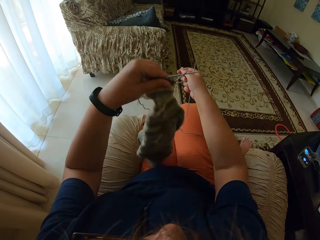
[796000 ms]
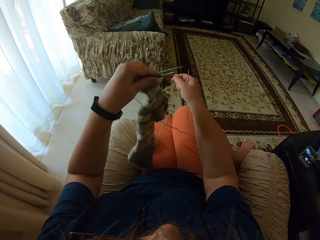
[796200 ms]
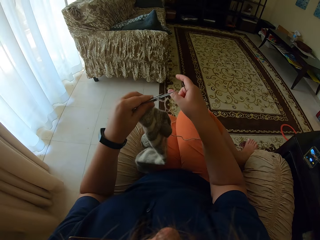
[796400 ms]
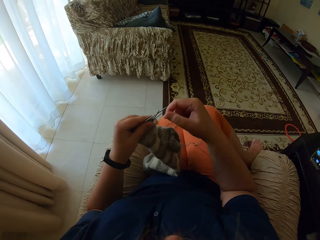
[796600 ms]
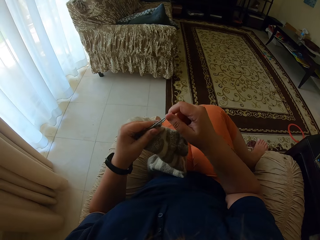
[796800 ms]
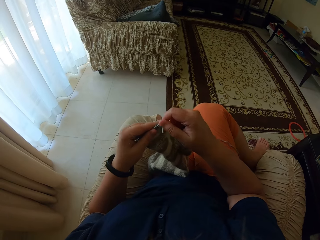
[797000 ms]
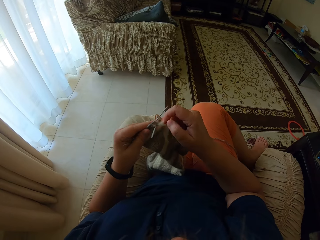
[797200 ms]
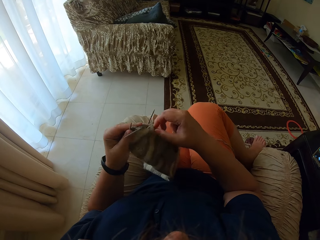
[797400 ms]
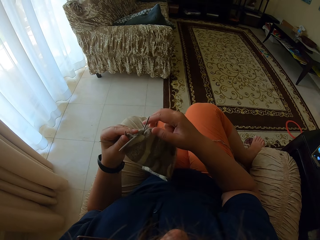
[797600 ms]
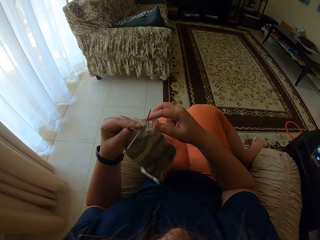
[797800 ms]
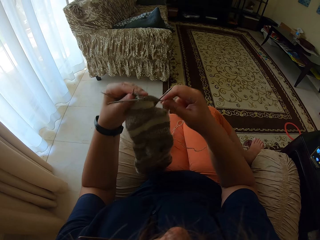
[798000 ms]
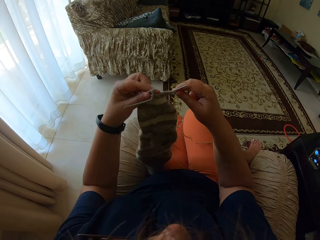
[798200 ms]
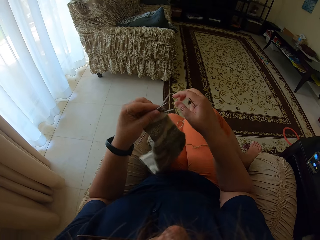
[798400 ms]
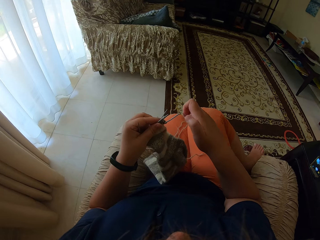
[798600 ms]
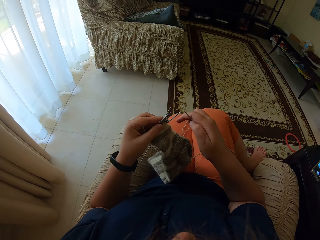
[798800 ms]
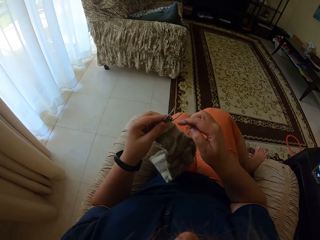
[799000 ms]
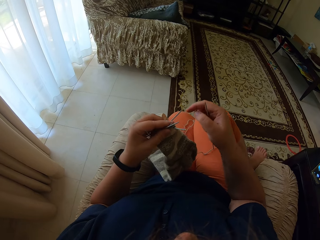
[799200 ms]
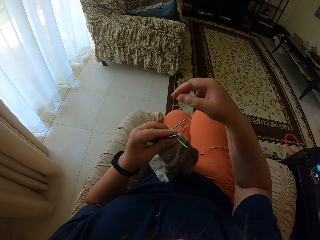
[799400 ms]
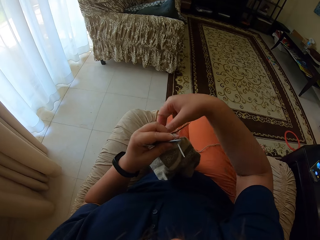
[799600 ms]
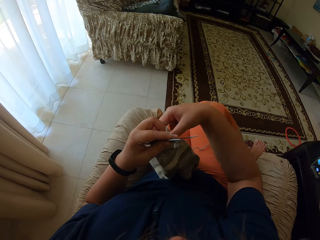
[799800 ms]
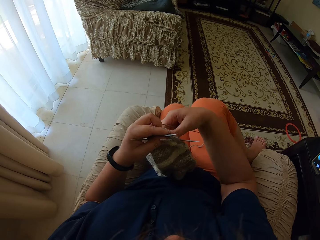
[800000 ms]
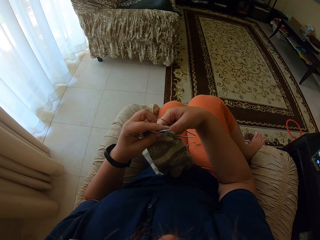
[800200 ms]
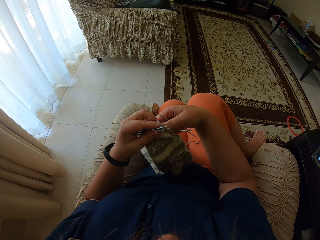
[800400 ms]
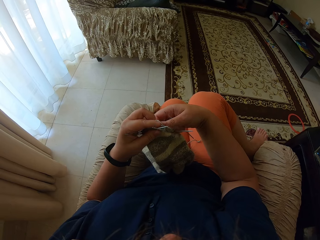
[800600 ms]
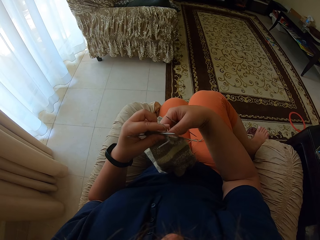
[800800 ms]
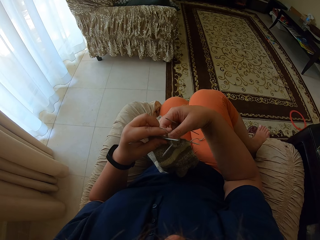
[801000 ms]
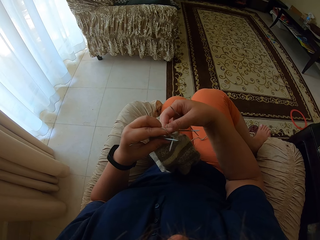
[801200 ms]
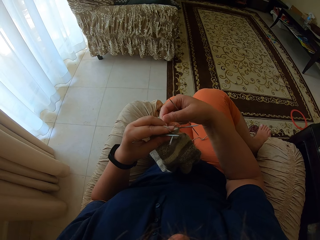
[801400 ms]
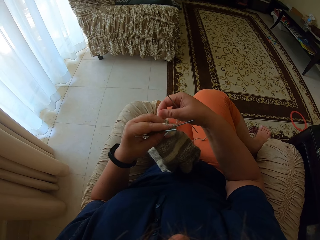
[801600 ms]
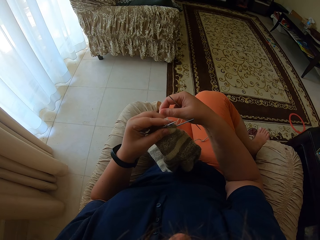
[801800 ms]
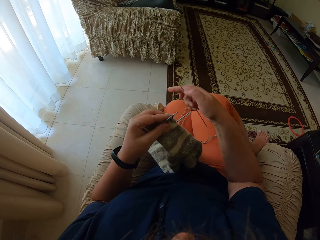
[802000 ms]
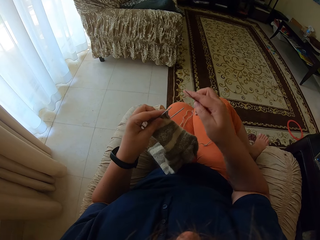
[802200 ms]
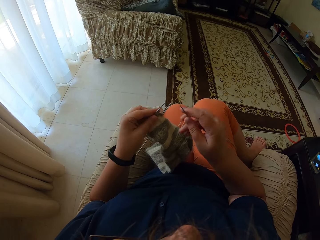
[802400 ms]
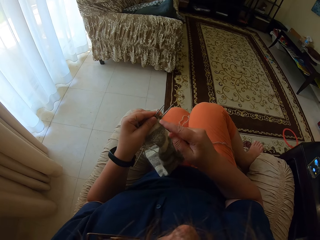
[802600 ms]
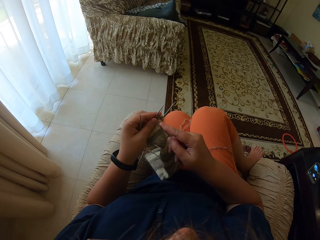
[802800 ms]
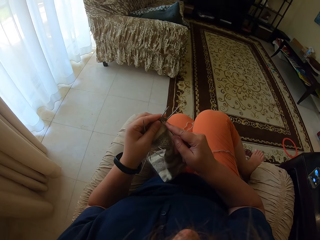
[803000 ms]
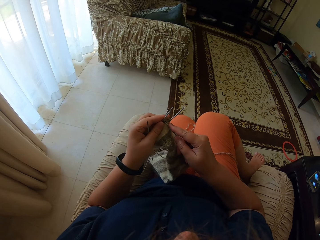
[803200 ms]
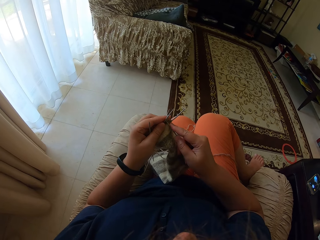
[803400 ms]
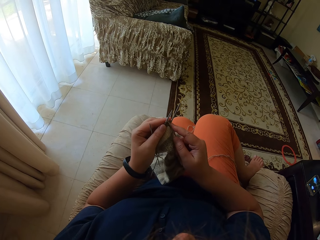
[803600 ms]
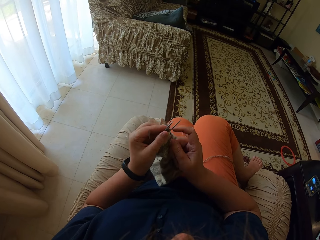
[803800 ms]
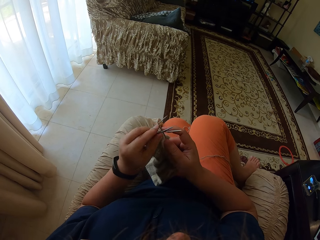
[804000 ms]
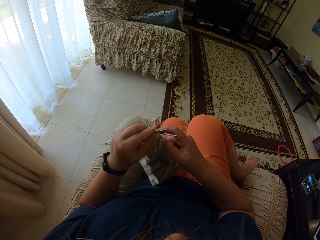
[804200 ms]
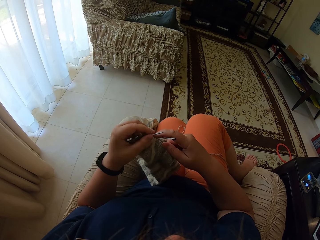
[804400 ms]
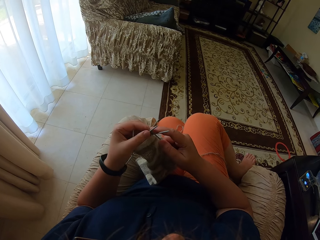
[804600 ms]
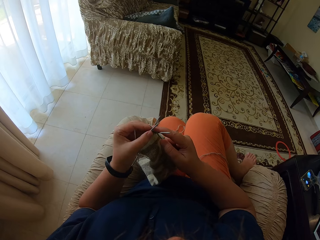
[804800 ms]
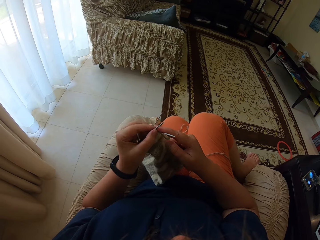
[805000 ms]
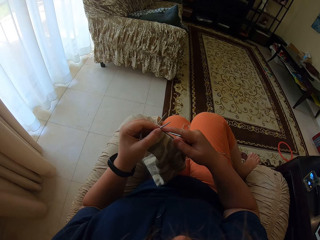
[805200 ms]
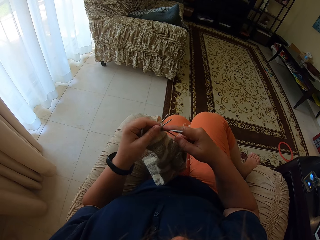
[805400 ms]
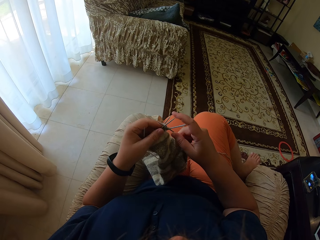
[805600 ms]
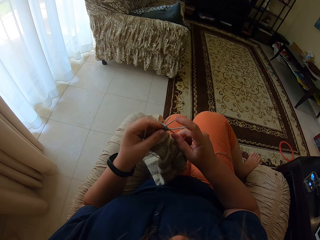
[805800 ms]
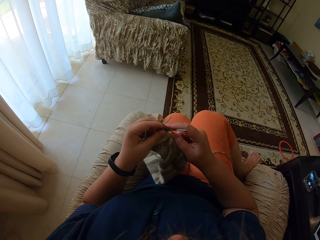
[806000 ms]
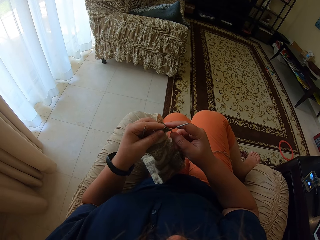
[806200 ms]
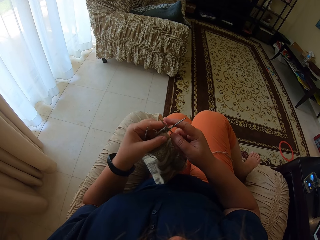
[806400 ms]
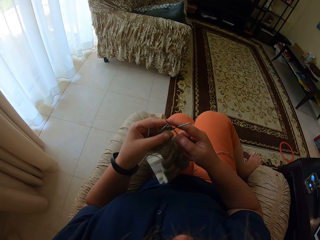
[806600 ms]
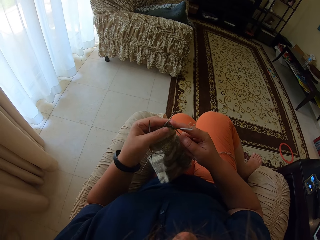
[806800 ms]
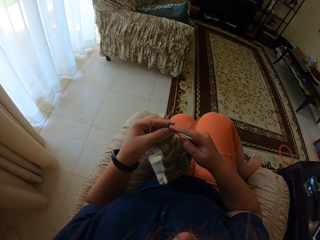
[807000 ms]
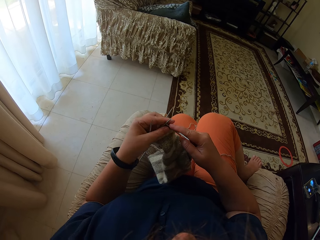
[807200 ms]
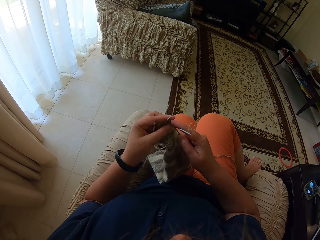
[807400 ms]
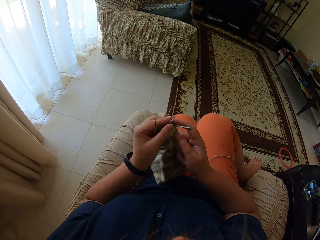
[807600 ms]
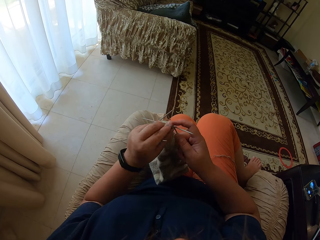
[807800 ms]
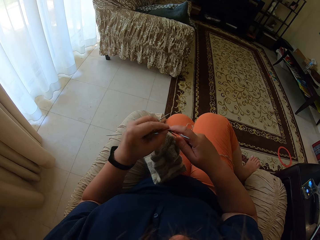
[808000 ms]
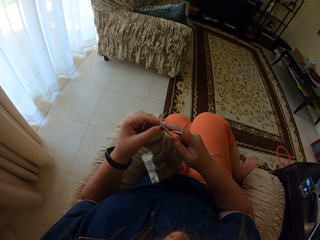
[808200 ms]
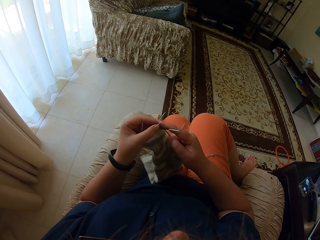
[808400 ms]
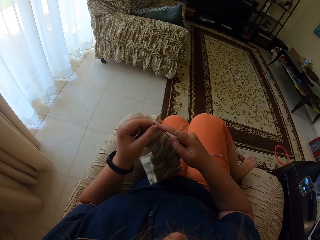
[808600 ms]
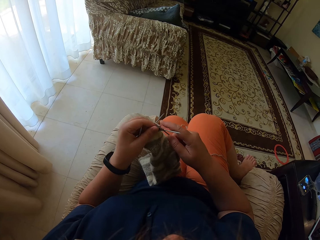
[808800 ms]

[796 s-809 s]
The camera wearer knits the cloth.

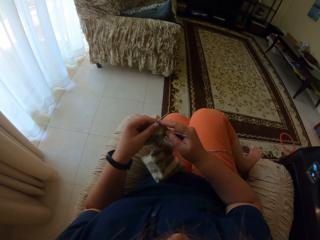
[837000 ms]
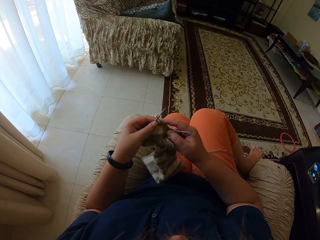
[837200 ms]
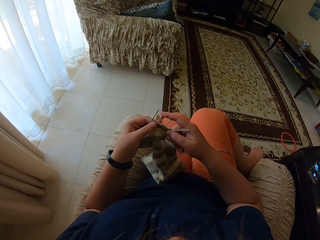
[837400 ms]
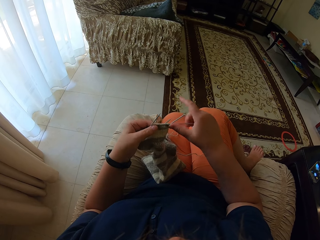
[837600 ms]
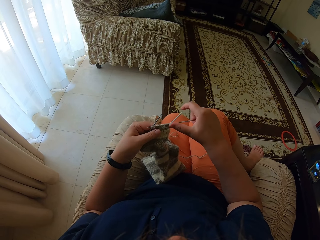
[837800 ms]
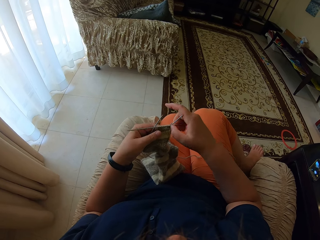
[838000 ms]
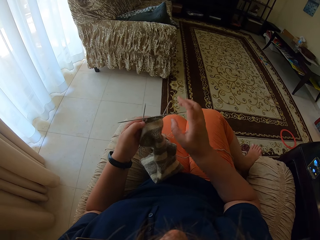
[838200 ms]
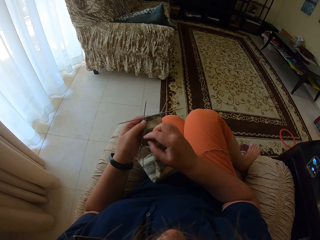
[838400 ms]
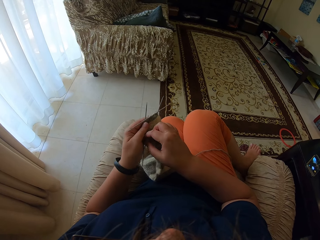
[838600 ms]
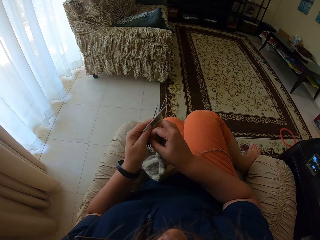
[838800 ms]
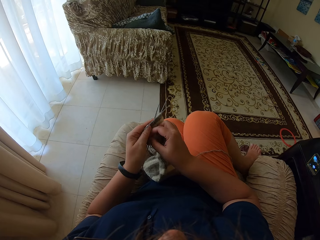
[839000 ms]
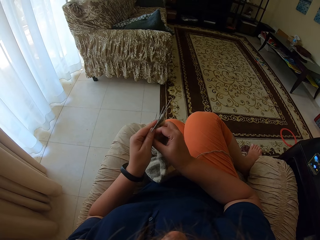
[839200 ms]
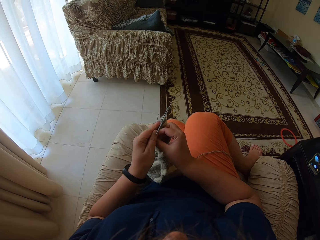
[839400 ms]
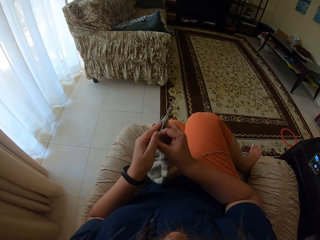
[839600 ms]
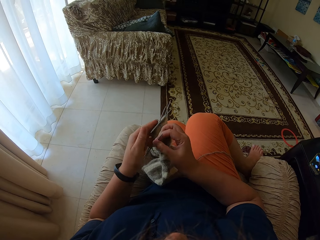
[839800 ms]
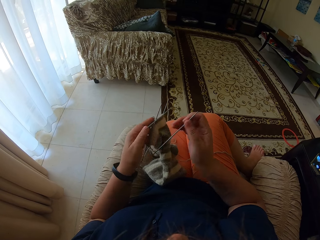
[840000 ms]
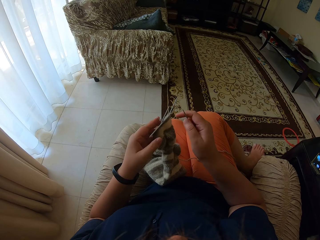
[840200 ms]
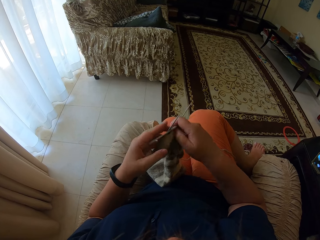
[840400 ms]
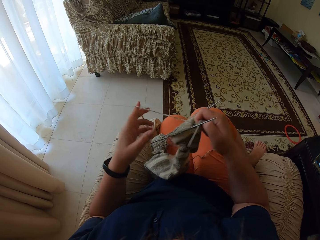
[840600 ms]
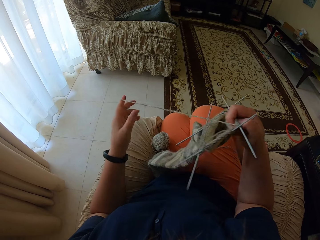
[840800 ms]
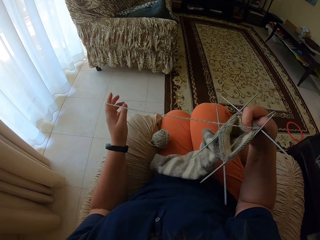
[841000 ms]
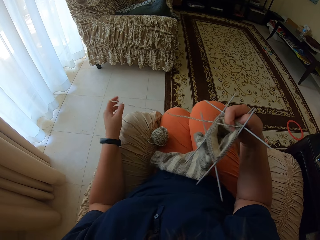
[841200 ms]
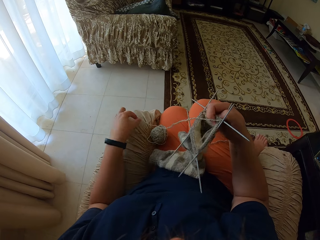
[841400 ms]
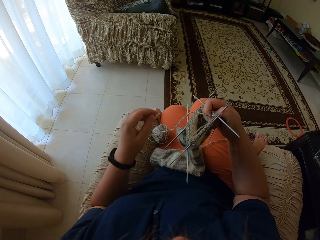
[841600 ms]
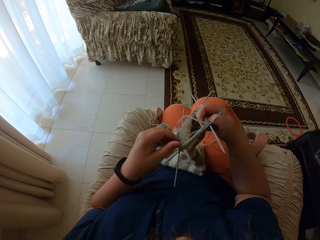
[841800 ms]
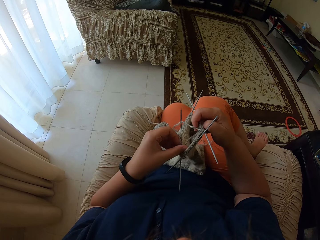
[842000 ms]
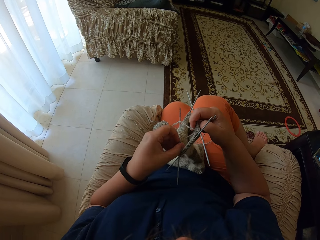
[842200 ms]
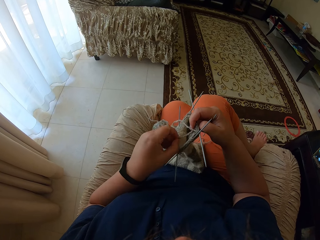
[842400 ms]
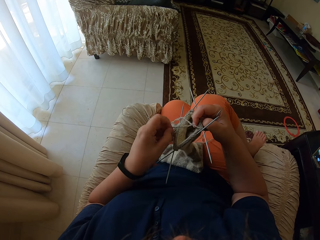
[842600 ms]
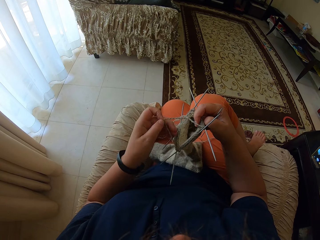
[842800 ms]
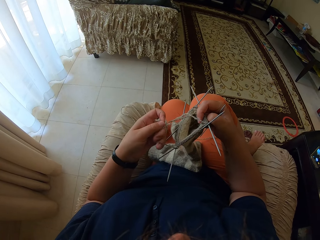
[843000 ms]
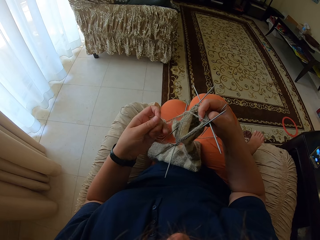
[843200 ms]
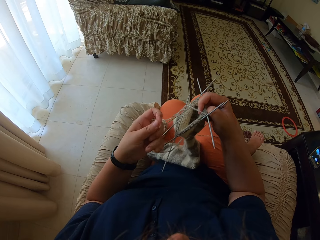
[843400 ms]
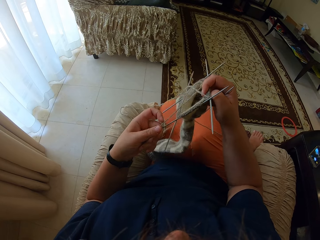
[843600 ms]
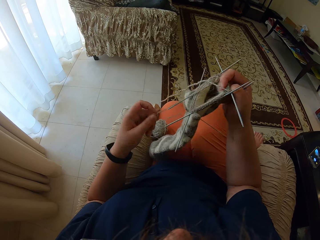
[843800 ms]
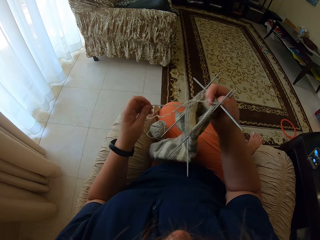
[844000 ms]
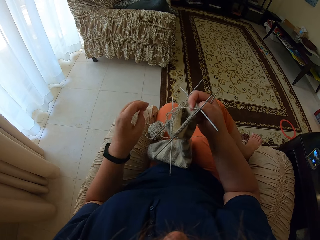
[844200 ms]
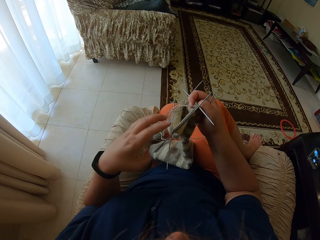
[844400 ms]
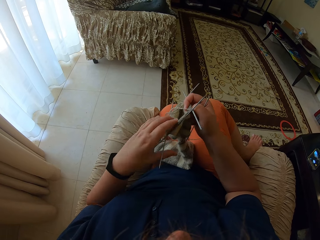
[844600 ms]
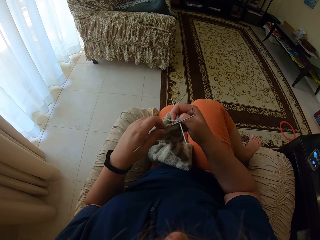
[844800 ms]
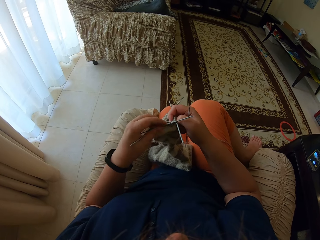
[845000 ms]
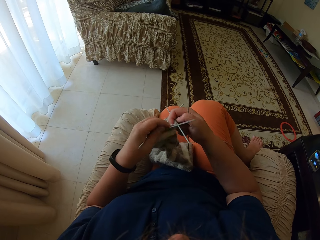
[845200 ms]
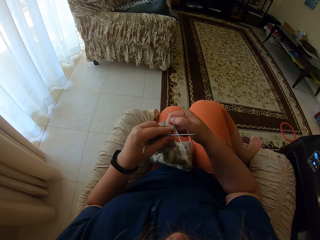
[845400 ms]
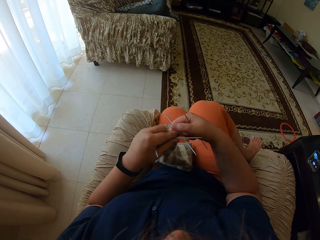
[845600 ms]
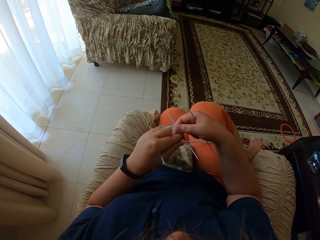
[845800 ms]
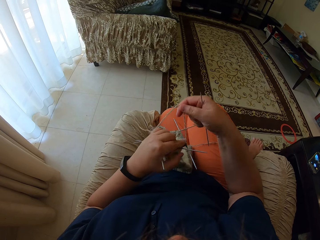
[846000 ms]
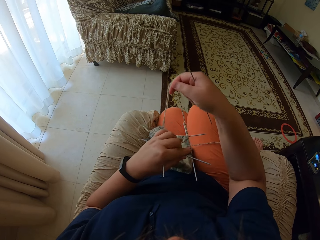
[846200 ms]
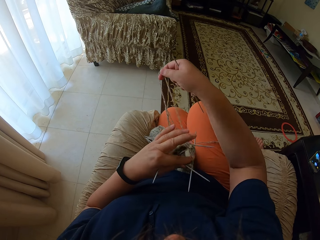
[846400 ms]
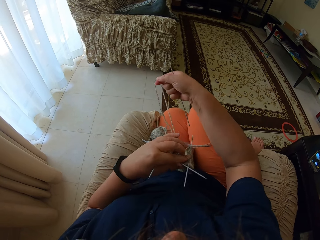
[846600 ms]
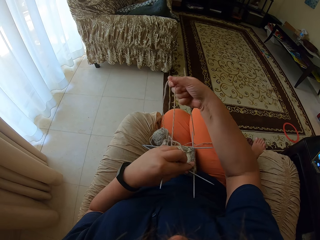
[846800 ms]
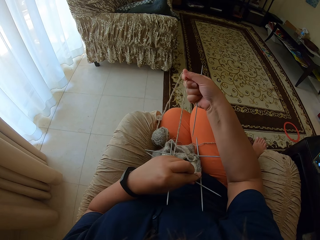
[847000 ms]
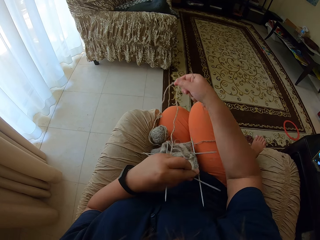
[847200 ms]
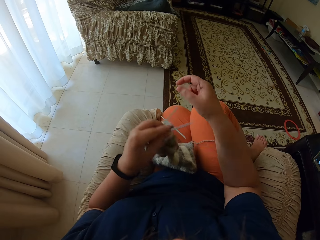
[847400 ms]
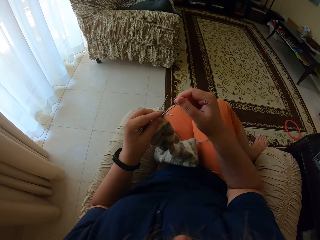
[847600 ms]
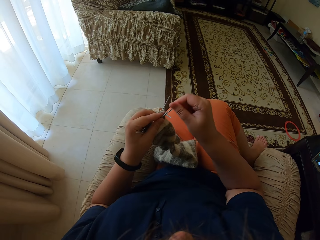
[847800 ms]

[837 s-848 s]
The camera wearer takes a straight needle from the left hand. They unroll yarn on the hand. They adjust the yarn. They straighten the yarn.
